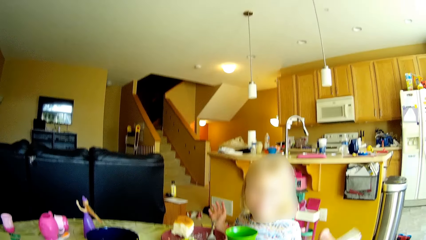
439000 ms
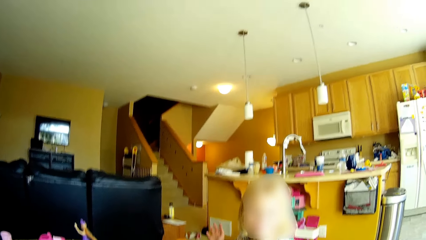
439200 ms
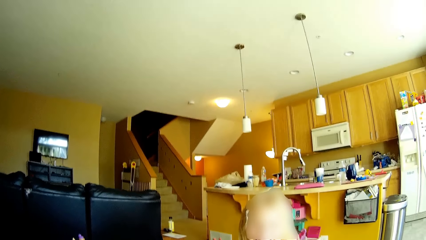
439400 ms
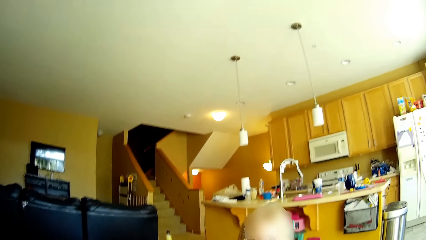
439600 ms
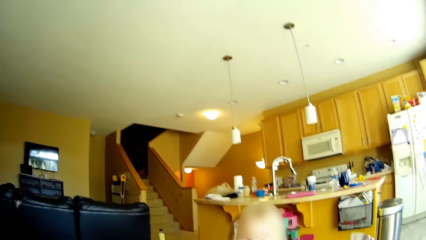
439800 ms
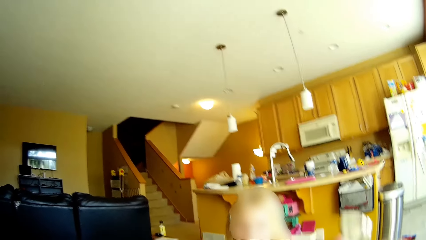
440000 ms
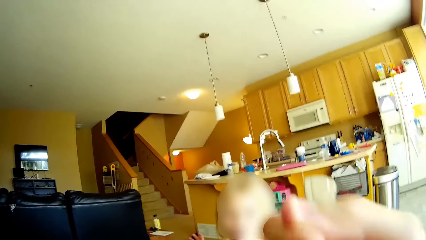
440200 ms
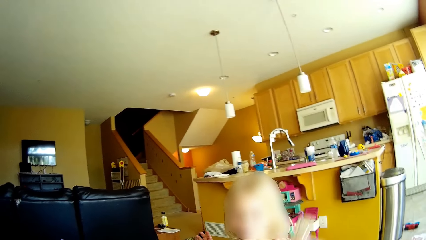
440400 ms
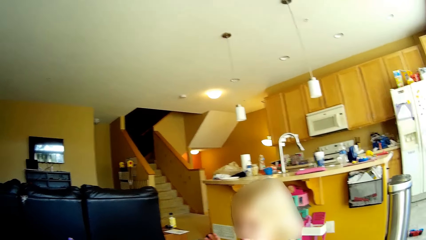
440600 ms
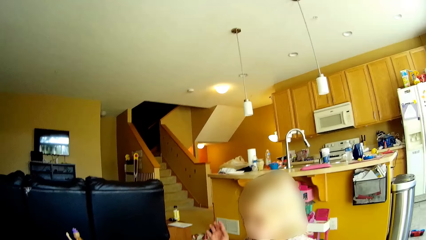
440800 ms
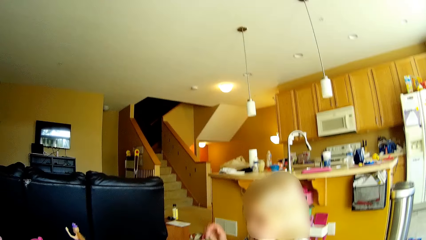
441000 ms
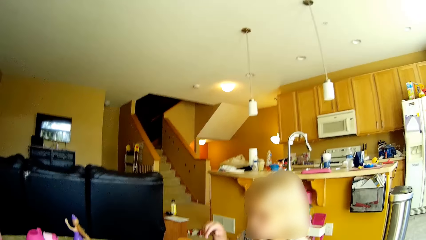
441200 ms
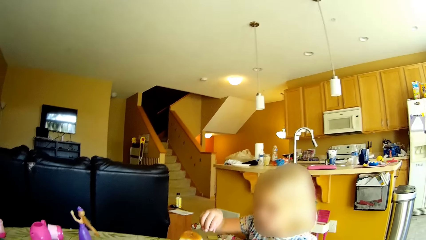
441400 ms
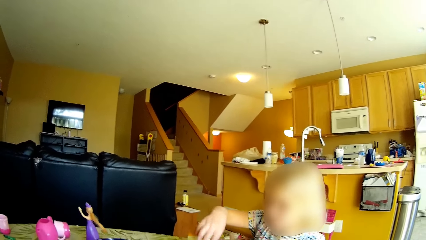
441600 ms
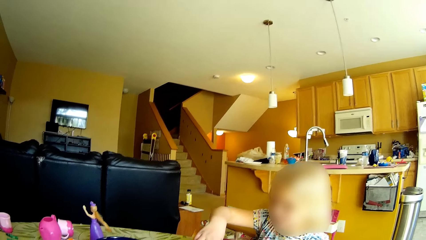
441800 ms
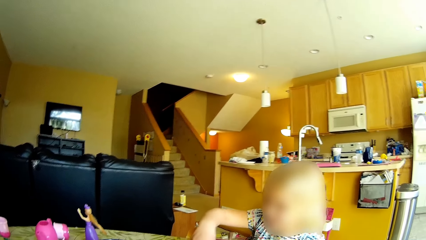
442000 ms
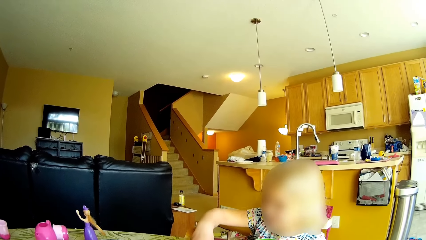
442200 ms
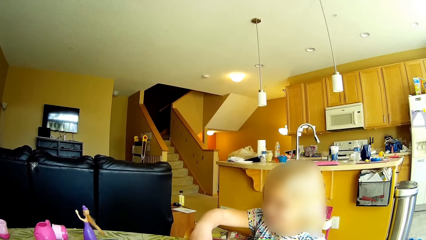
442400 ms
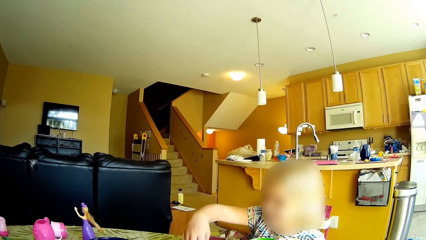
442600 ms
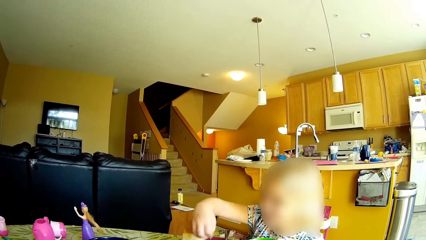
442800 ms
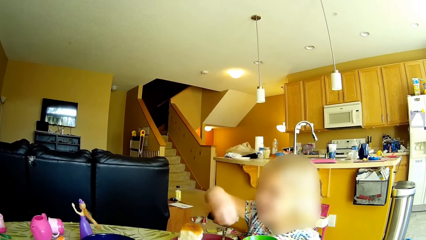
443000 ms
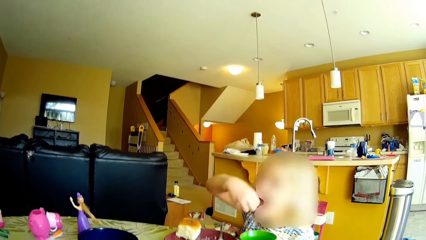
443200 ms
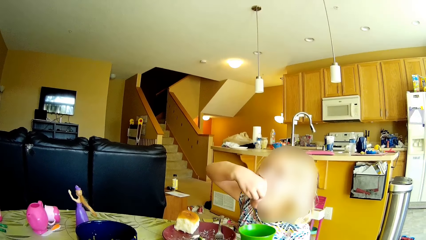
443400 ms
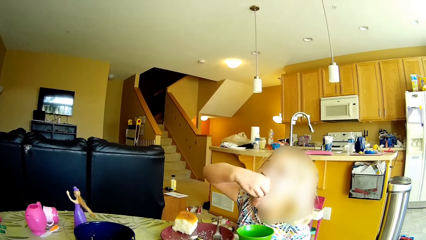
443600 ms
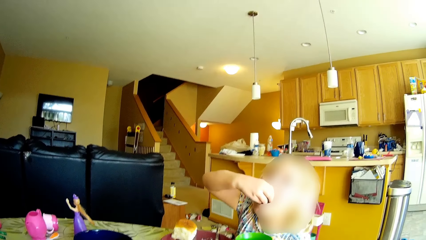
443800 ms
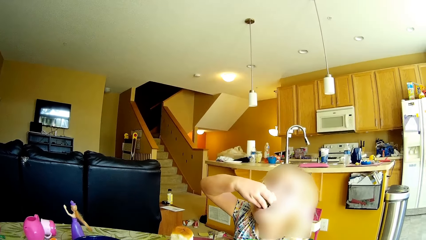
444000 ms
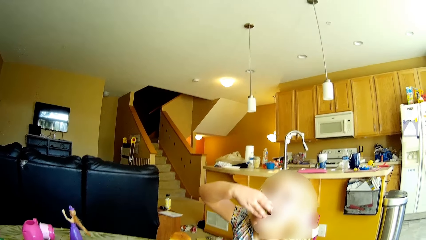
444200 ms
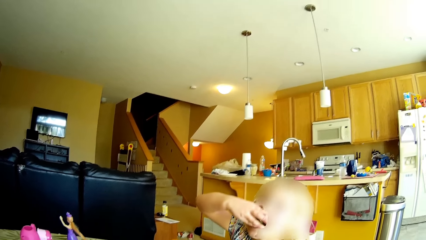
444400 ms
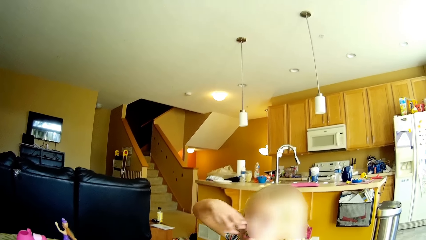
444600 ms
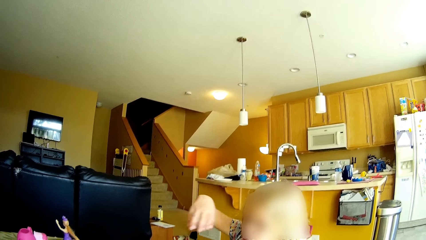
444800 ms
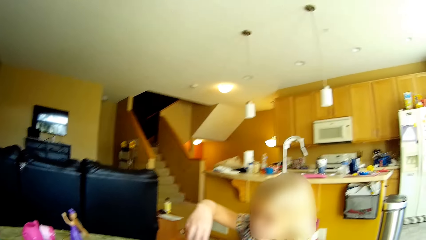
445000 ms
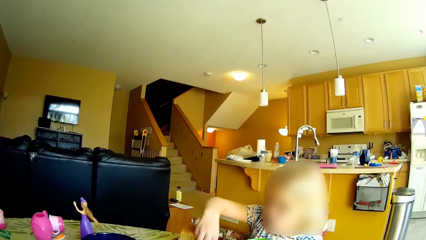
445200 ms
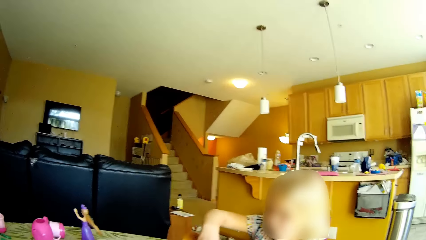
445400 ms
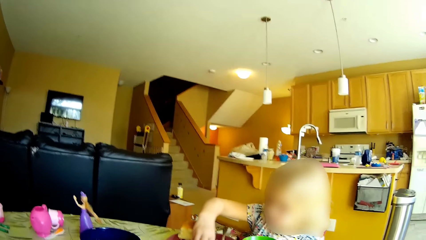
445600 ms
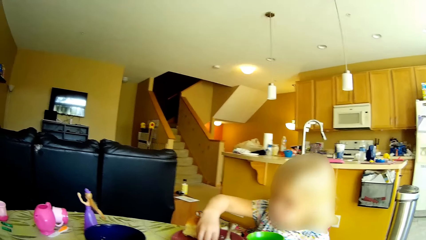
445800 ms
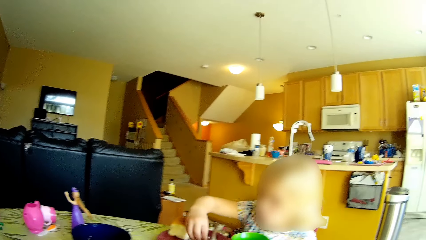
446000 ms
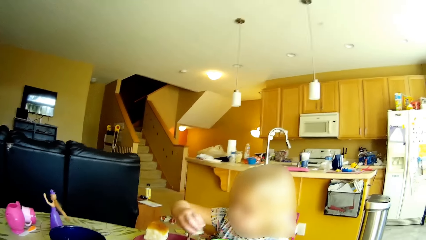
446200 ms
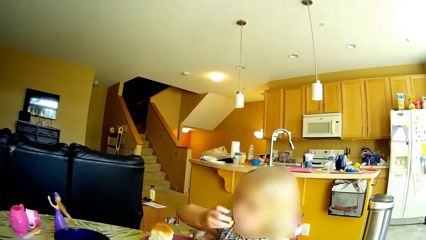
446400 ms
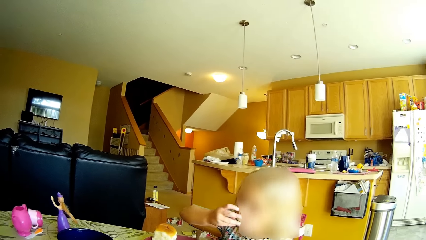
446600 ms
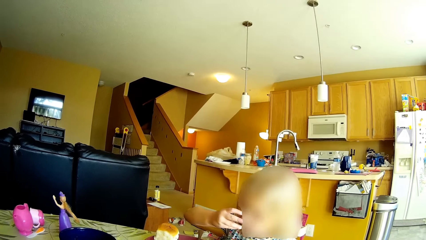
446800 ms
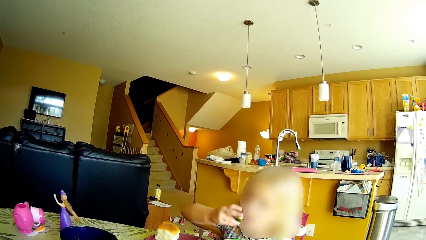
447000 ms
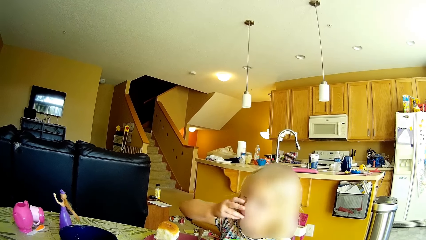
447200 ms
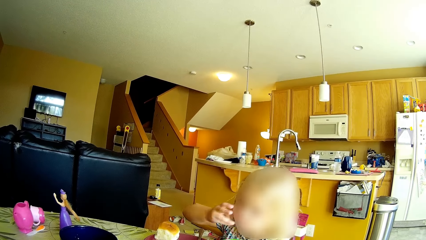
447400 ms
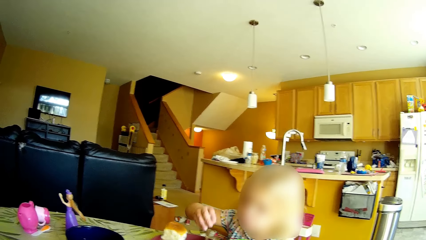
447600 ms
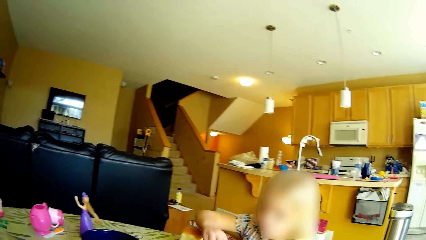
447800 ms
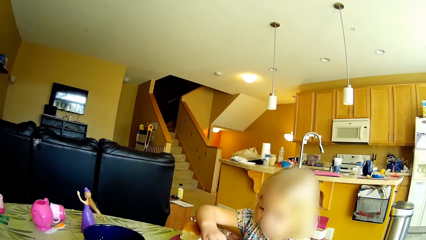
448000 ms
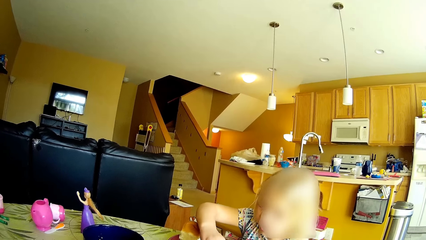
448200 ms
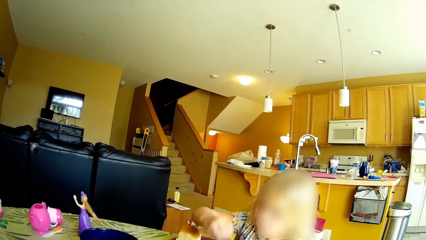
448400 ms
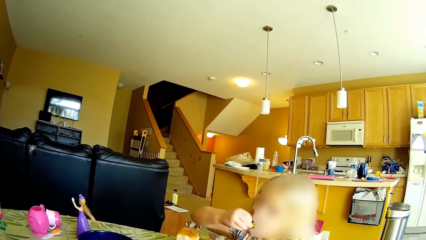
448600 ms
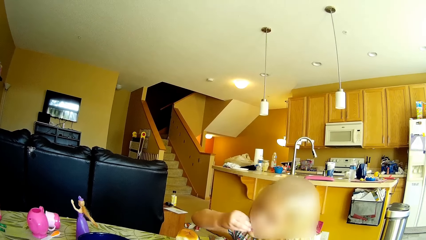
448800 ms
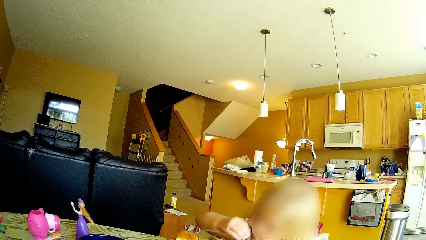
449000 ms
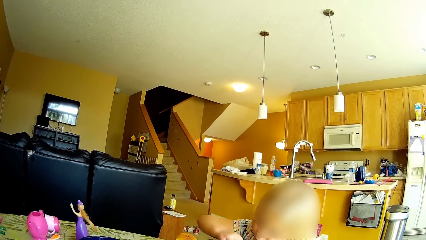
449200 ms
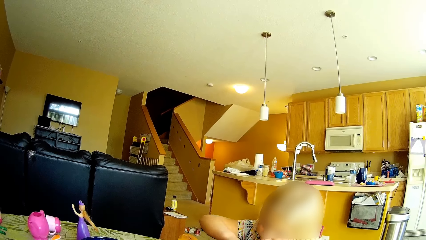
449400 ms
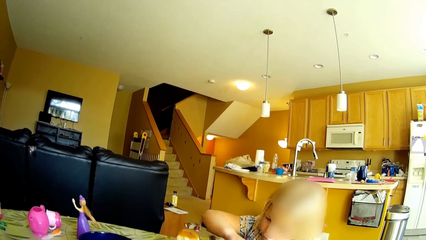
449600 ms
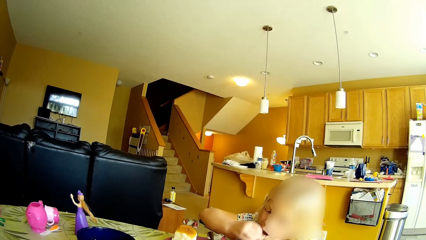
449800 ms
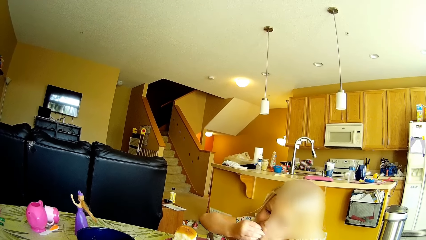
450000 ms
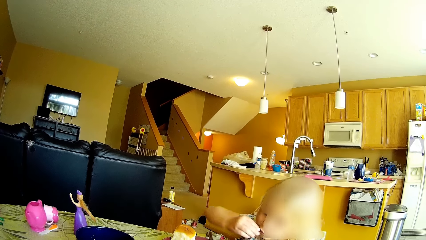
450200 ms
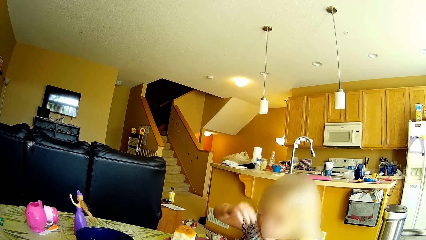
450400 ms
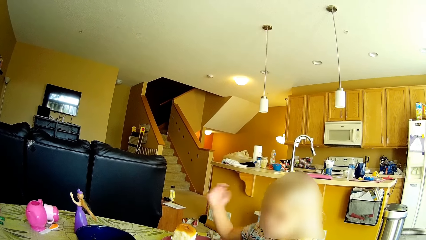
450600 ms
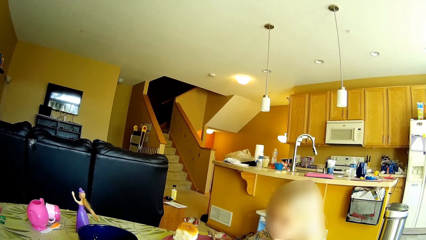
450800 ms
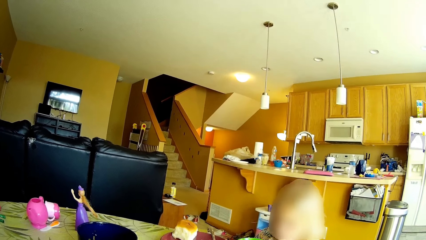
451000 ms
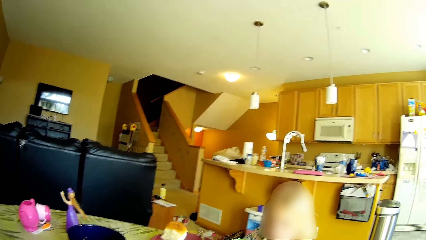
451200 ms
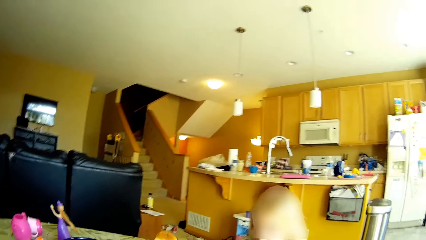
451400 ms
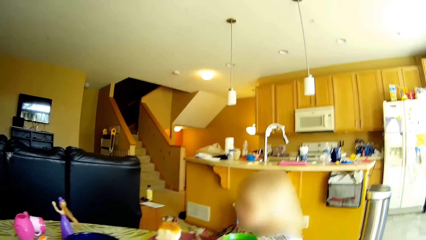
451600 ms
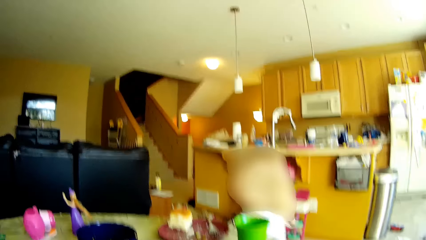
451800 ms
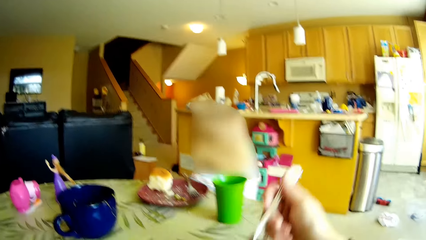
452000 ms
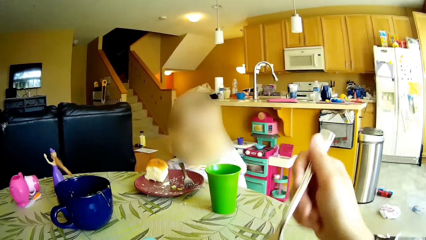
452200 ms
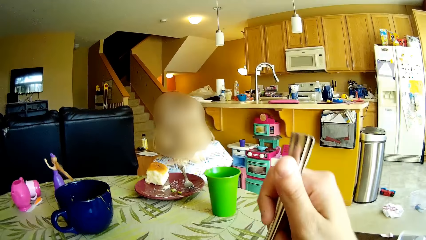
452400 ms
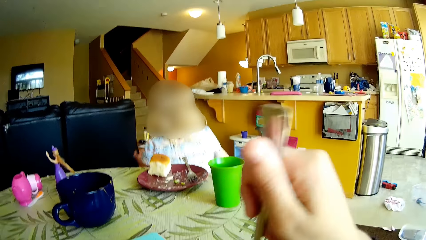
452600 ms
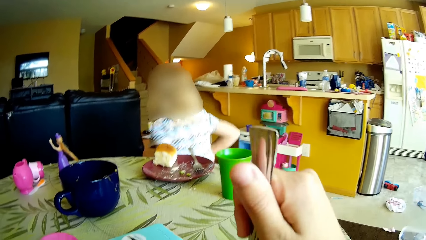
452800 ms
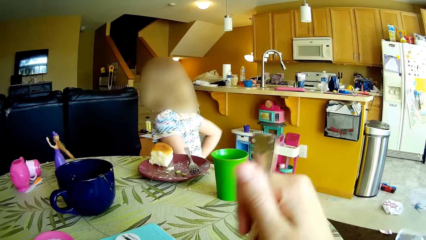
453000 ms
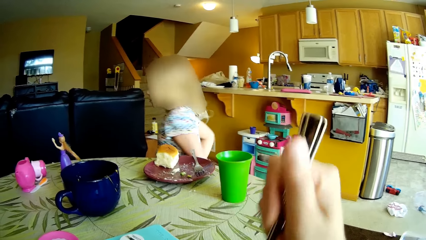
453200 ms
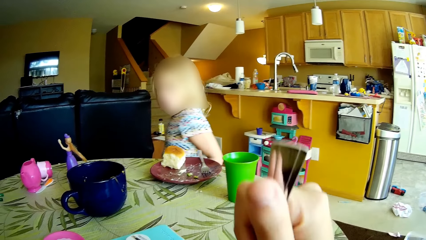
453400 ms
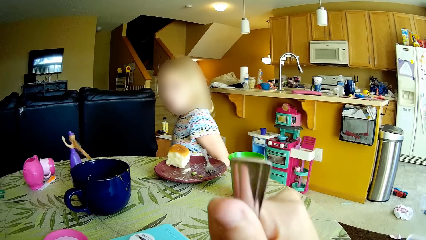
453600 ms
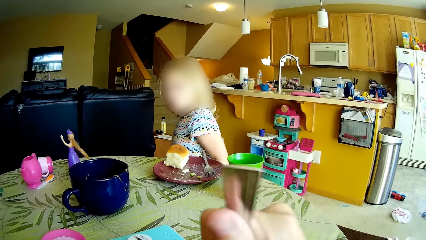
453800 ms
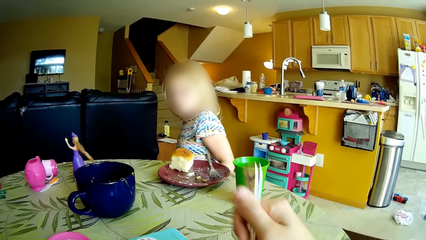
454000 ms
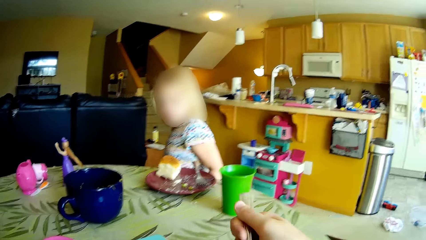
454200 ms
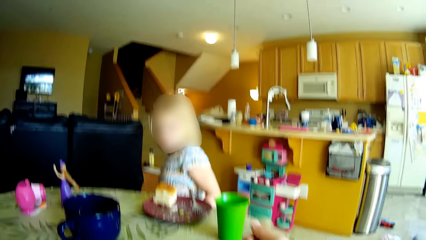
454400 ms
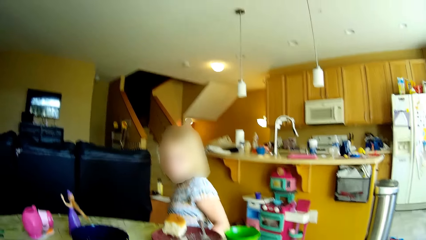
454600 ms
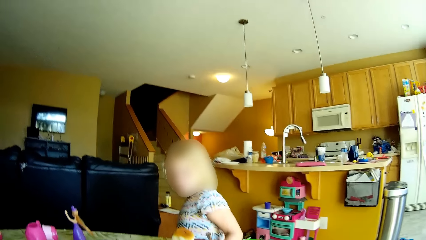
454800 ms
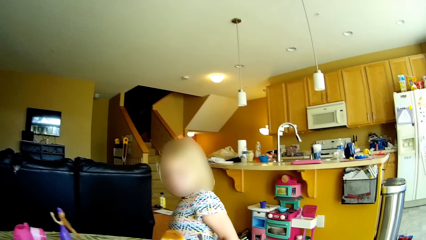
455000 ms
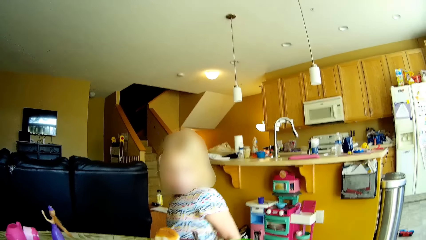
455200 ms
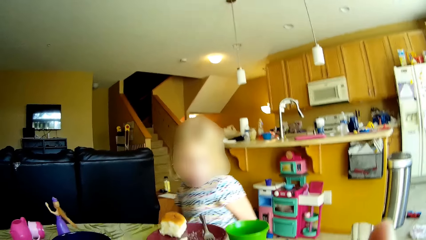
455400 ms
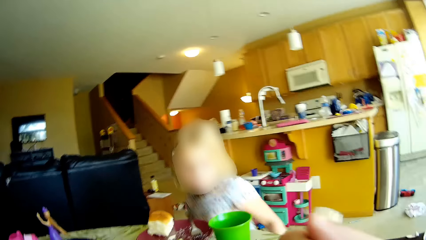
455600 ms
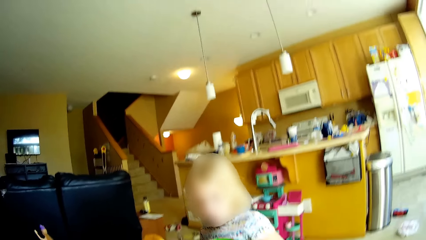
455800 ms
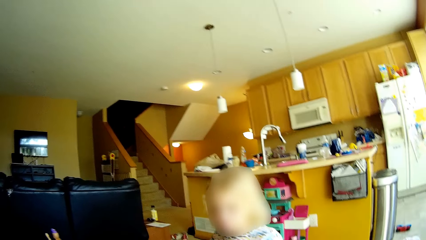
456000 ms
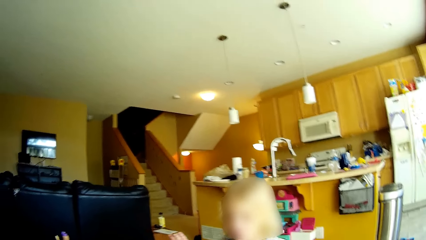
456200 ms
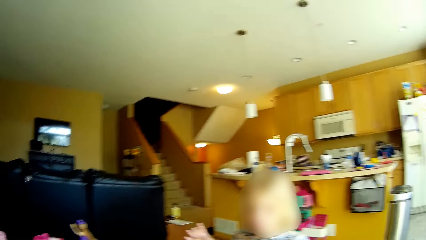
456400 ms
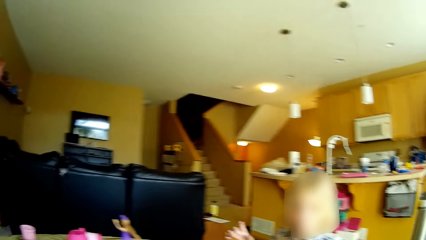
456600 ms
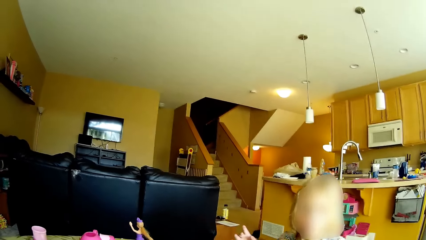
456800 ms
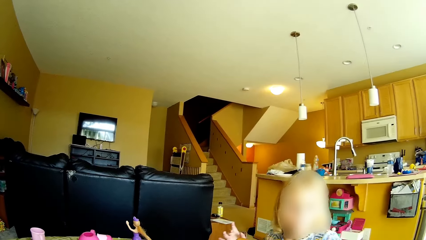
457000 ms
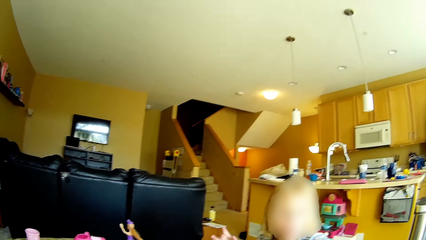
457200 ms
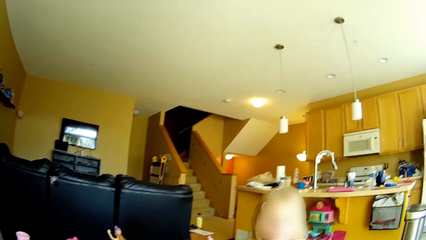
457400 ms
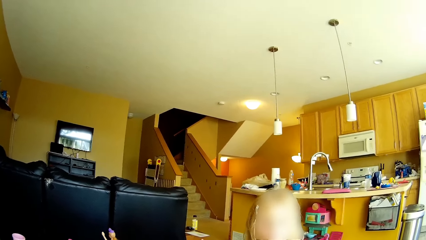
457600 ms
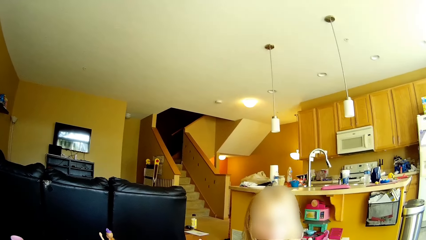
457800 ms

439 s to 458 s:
The camera wearer eats the food. She lifts the fork towards her mouth. The girl takes some broccoli from the plate on the dining table with her right hand. The girl eats the broccoli from the plate on the dining table in her right hand. The girl takes some broccoli from the plate on the dining table with her right hand. The girl eats the broccoli from the plate on the dining table in her right hand. The girl takes some broccoli from the plate on the dining table with her right hand. The girl eats the broccoli from the plate on the dining table in her right hand. The girl takes some broccoli from the plate on the dining table with her right hand. The girl eats the broccoli from the plate on the dining table in her right hand. The girl stands from the stool at the dining table. The camera wearer scoops food with the fork and eats the food. She lifts the fork towards her mouth. The girl sits on the stool at the dining table.
